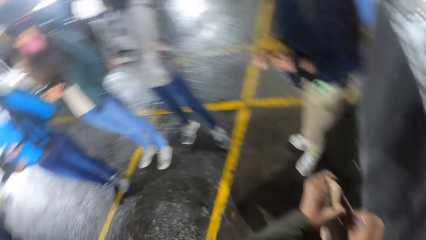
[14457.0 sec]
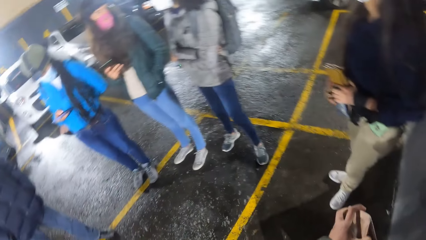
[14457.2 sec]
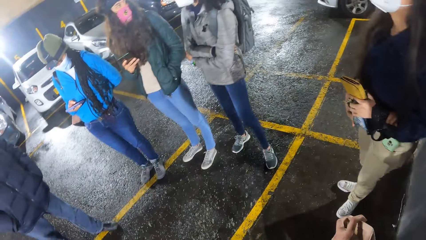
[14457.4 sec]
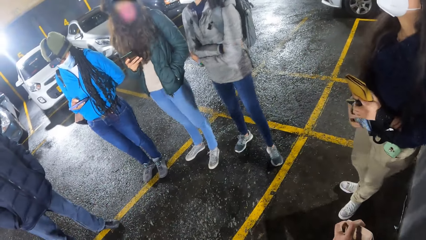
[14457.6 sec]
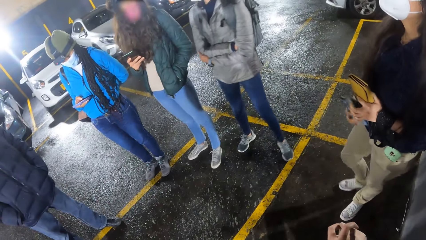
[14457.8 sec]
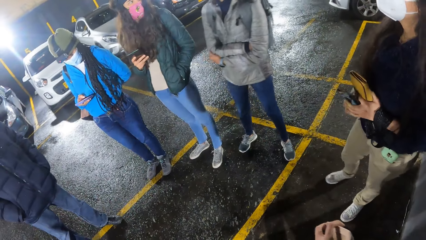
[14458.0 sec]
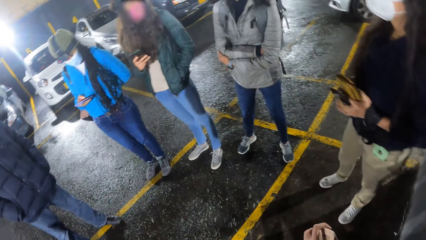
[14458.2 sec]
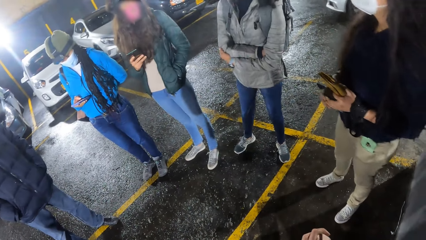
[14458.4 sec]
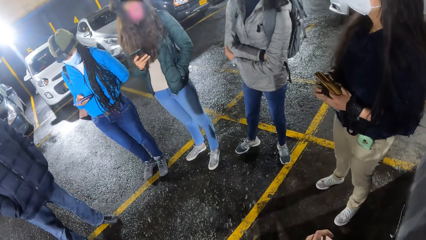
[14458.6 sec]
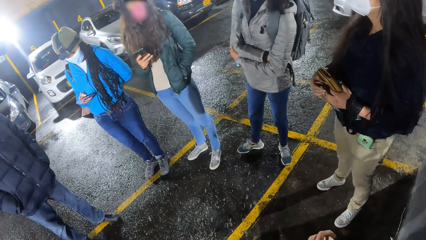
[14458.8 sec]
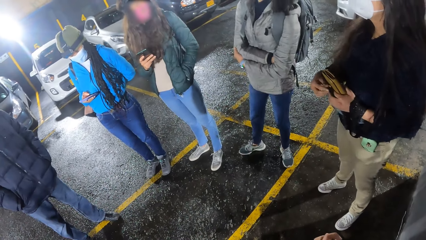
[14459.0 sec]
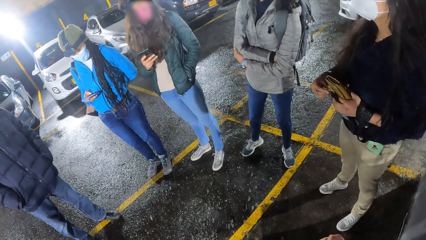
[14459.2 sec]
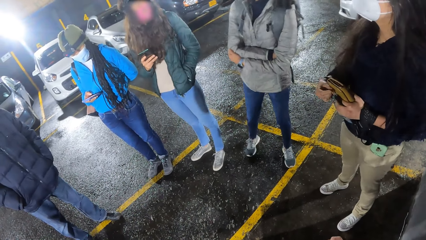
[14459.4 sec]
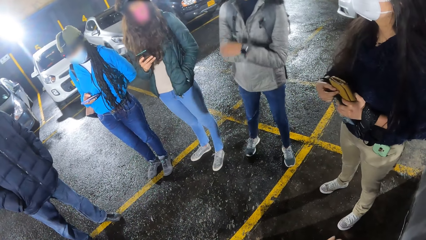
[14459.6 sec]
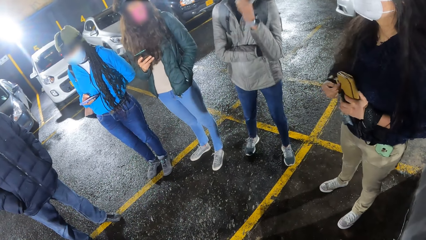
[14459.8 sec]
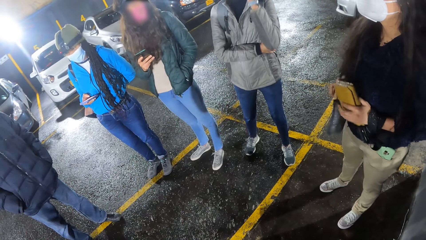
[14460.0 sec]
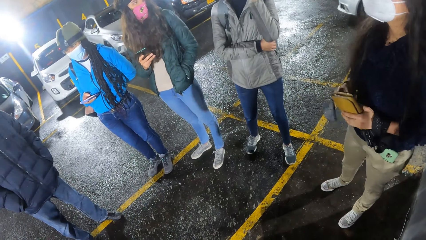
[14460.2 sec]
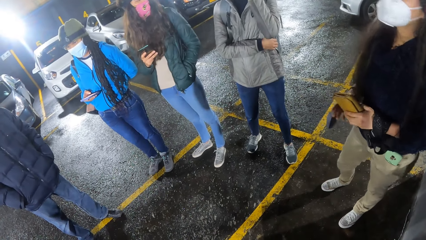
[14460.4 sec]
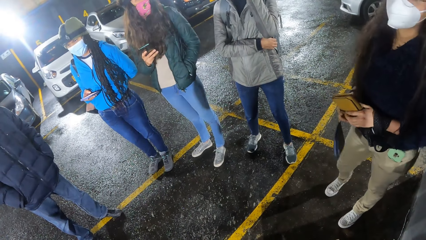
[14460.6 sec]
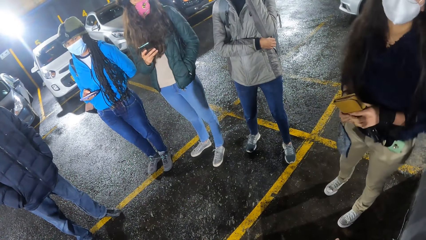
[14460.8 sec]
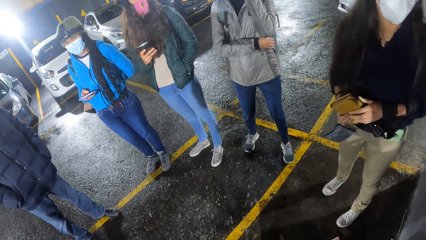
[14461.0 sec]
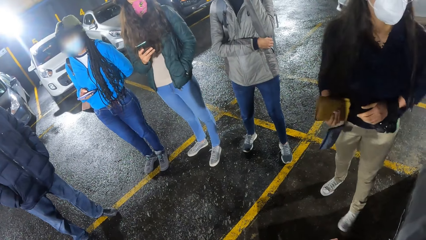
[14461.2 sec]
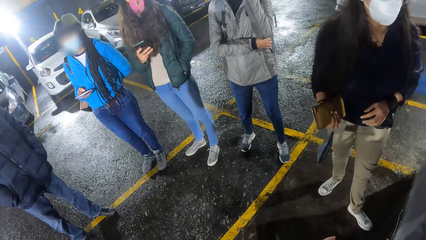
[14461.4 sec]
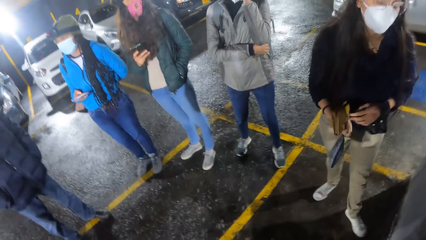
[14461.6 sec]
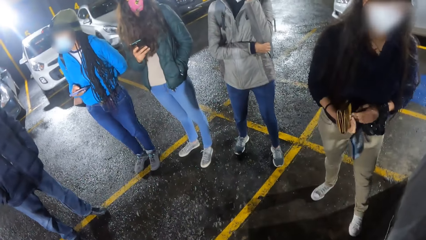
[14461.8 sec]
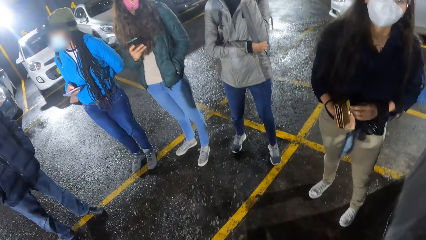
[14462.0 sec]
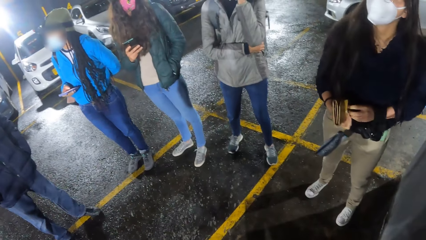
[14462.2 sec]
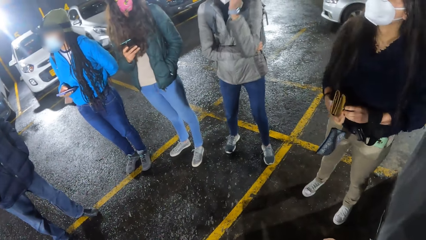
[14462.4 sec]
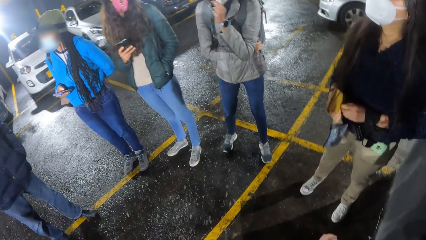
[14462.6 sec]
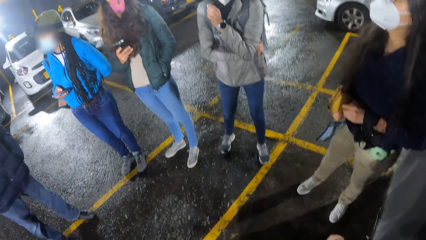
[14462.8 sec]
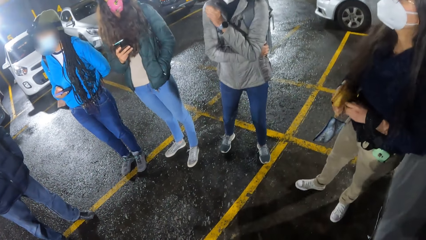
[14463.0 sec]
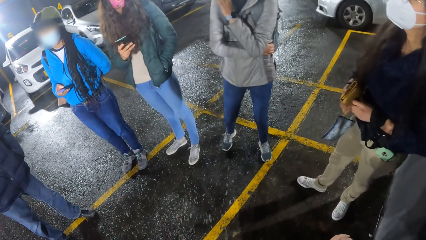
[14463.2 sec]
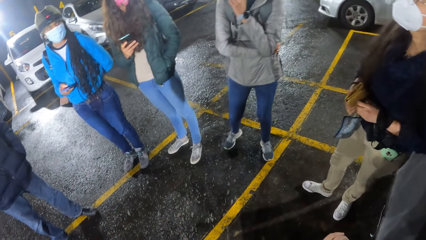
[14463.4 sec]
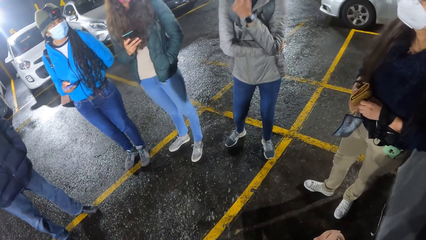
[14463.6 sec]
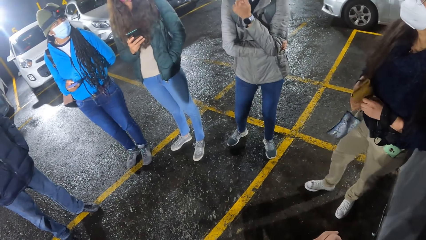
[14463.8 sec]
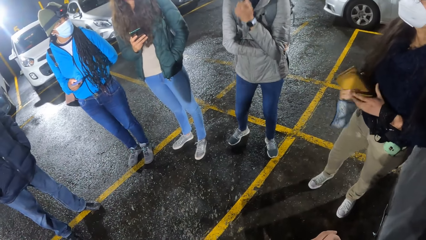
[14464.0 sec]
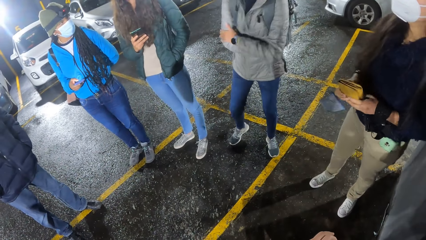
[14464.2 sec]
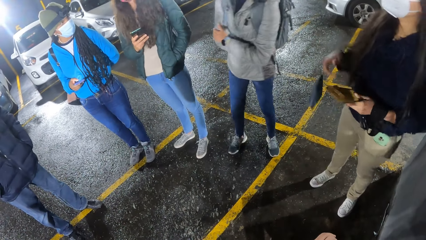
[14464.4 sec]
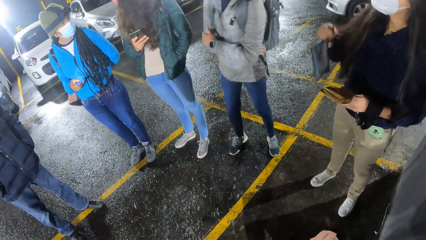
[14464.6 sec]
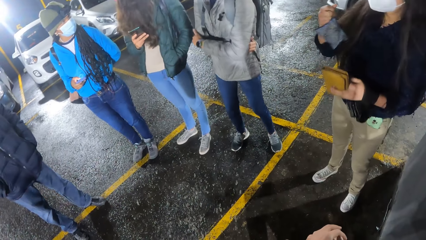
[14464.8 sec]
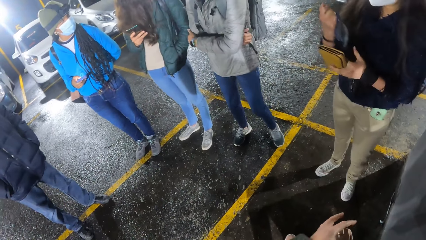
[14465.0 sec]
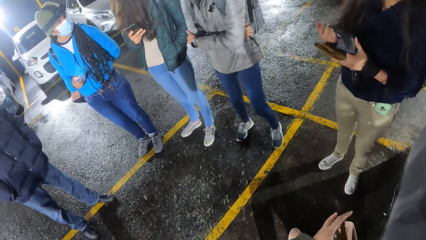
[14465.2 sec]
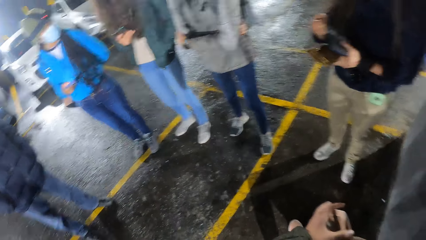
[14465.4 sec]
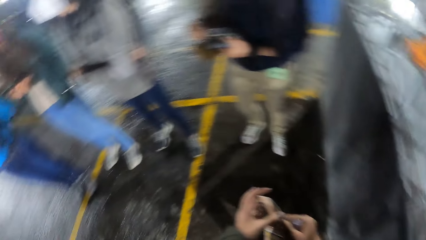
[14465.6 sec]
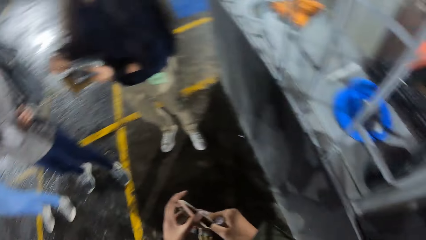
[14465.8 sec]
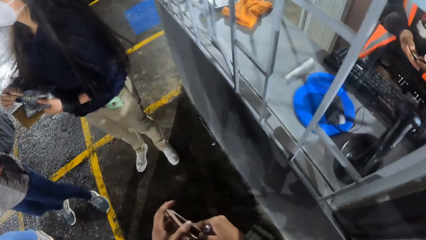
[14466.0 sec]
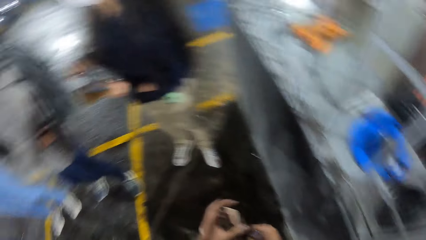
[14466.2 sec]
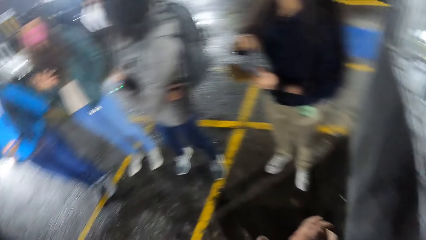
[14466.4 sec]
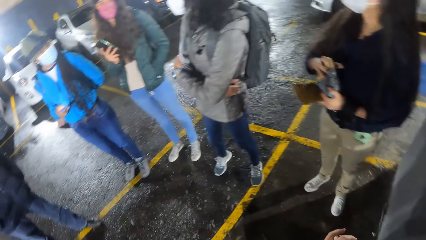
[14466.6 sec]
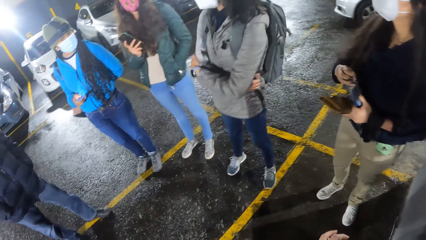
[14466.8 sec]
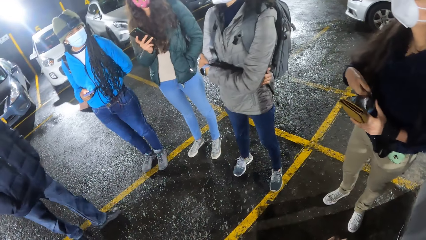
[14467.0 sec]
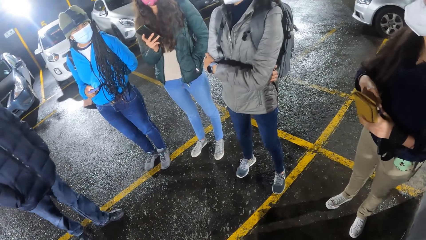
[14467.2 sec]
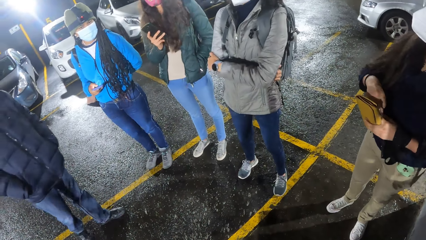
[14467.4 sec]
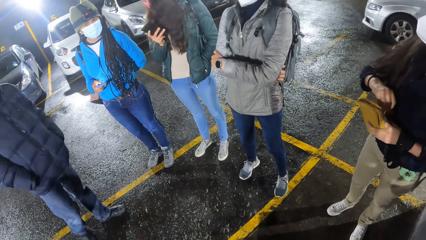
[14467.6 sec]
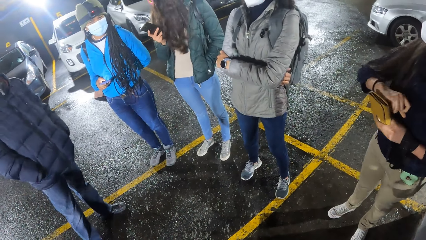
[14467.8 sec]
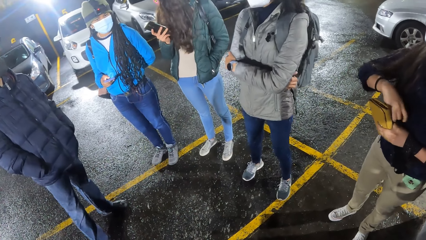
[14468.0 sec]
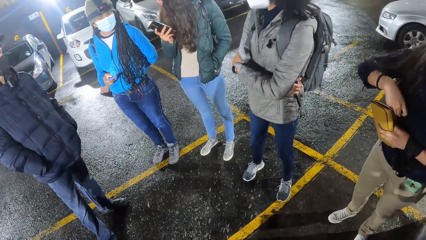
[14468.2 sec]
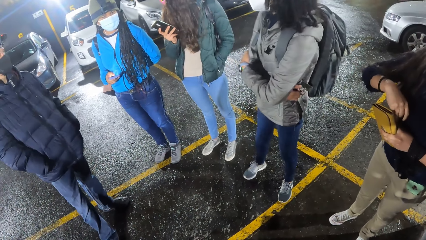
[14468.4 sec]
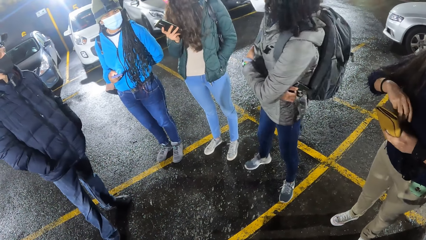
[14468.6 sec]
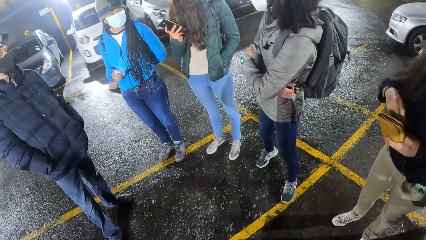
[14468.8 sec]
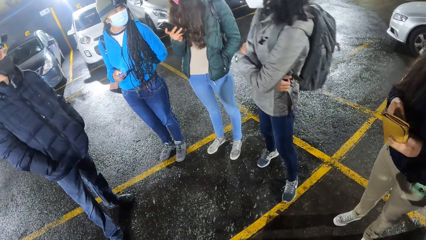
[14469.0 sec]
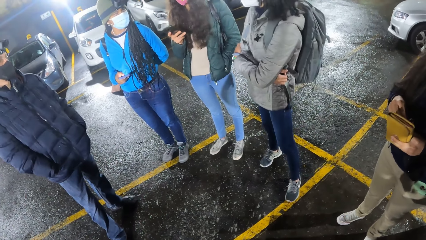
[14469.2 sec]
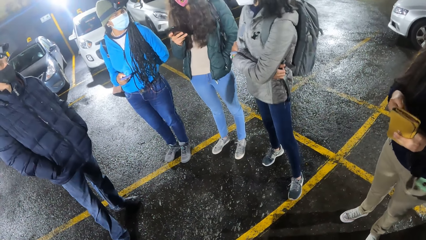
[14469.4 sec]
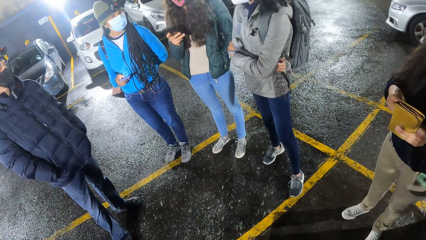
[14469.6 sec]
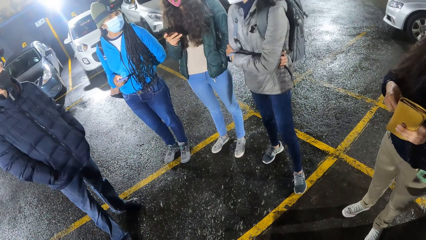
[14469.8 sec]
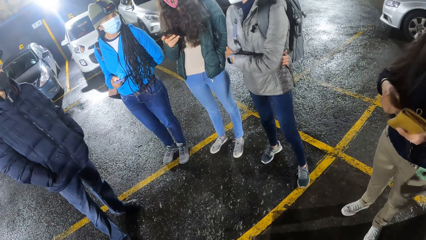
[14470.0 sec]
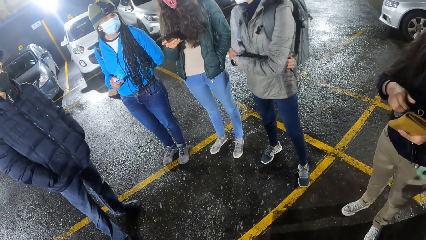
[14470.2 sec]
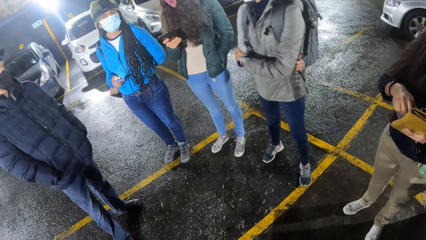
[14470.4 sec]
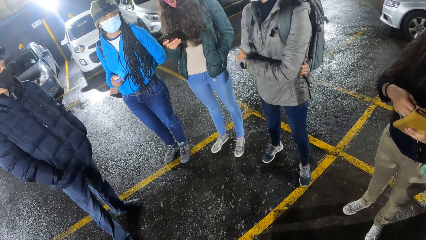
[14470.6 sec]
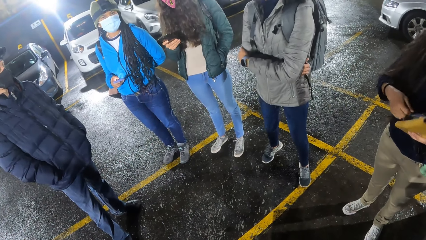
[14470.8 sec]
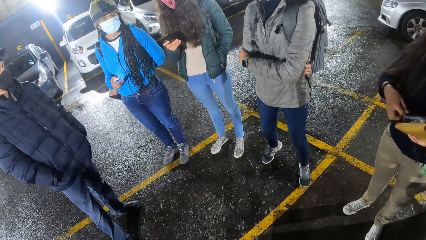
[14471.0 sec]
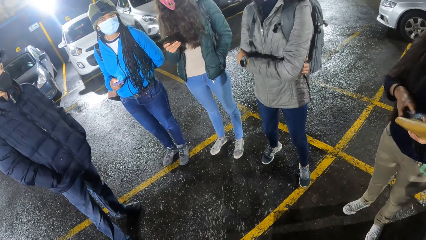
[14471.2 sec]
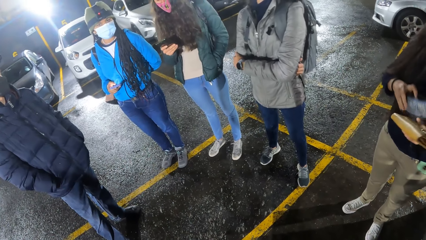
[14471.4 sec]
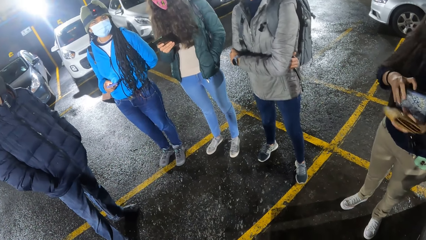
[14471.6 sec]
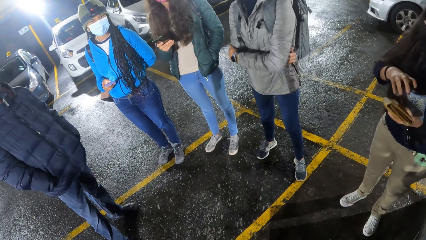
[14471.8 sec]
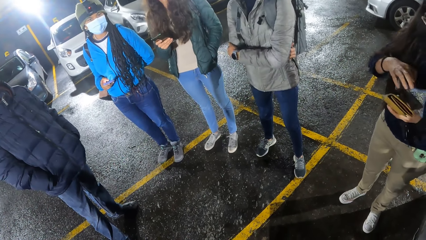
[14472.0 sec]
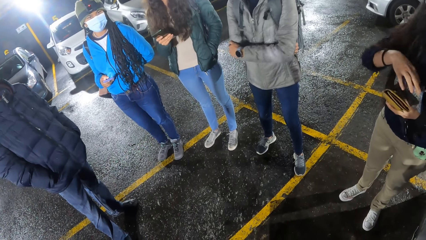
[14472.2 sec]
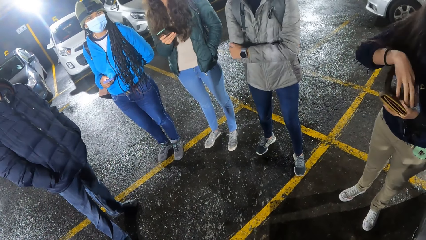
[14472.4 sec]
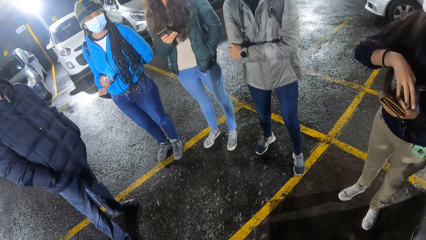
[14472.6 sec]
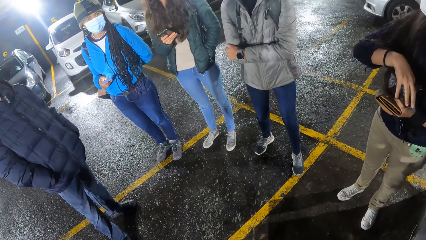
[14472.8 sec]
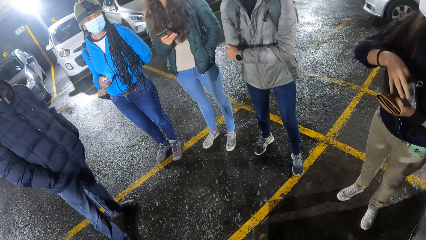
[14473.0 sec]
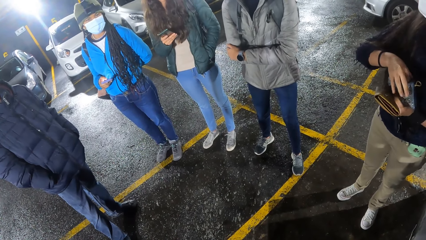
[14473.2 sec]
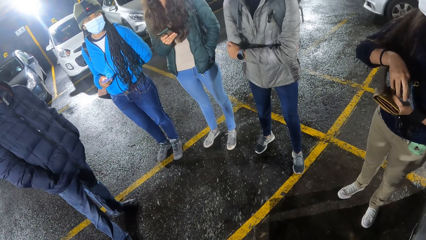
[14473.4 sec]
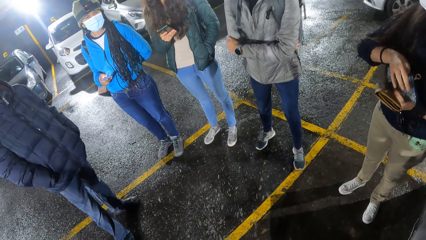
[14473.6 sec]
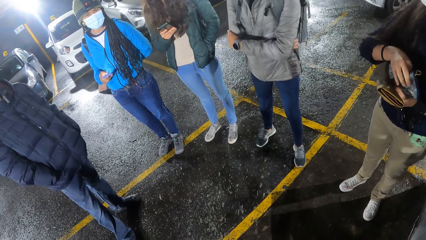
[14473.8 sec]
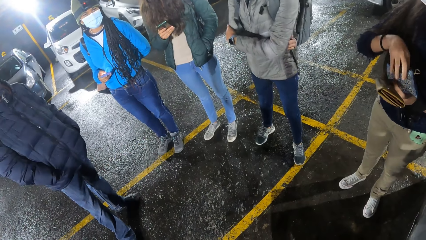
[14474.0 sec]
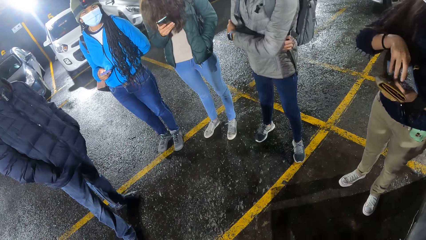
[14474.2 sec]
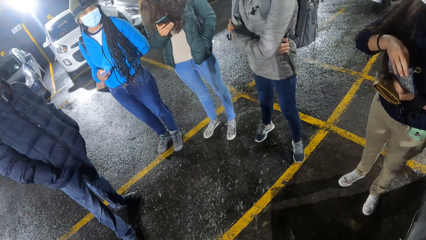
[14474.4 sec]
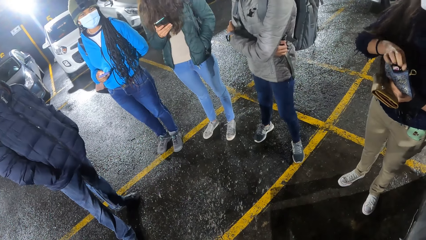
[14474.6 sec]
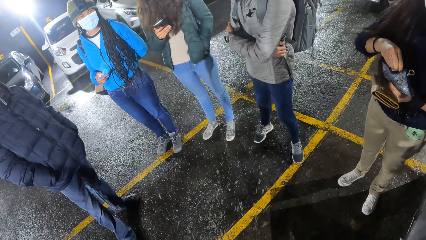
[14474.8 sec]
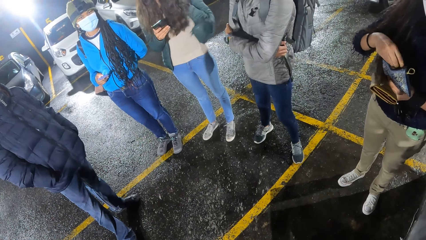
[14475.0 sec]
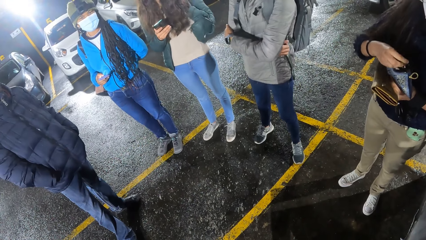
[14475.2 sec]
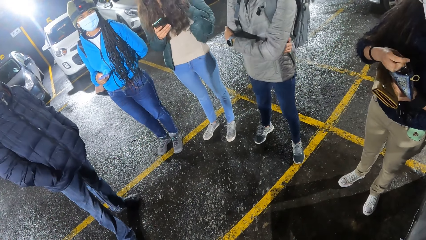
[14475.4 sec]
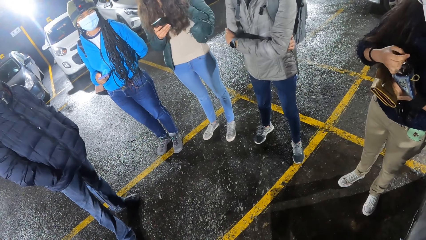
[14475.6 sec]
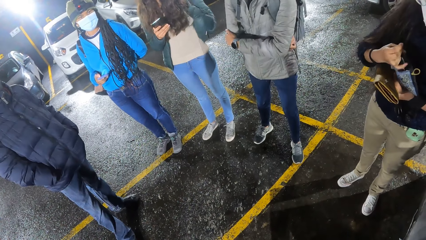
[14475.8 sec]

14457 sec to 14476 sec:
The camera wearer looks around. They hold a wallet. They look around. A woman unzips a purse with her right hand. She removes a camera from the purse with her right hand.
